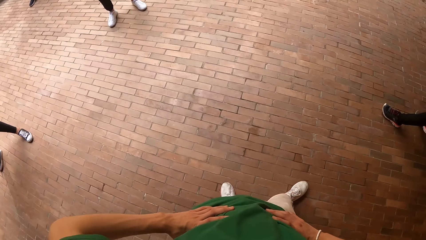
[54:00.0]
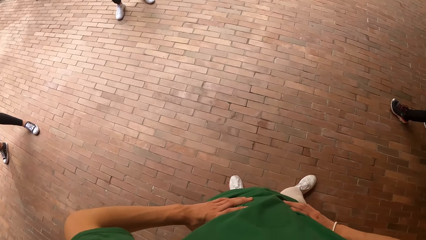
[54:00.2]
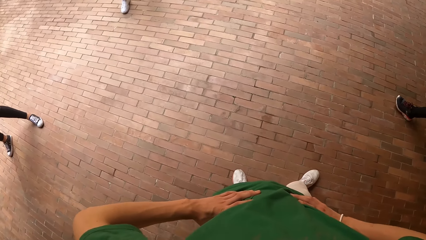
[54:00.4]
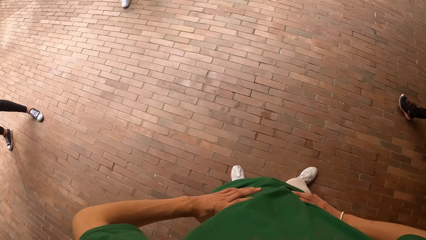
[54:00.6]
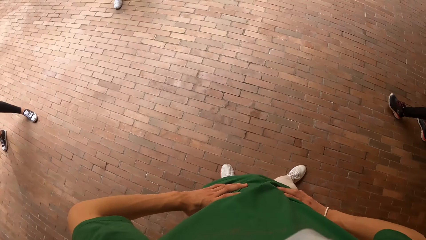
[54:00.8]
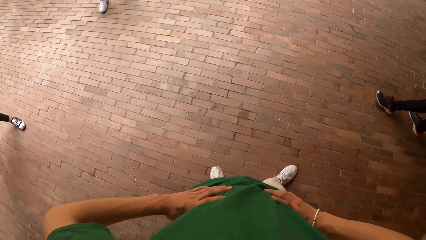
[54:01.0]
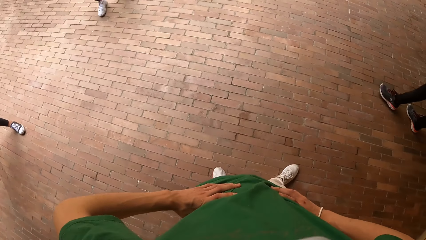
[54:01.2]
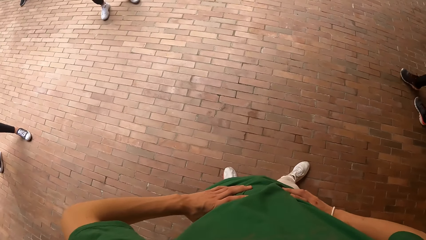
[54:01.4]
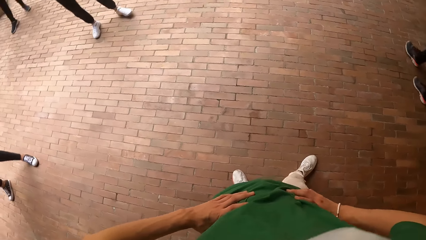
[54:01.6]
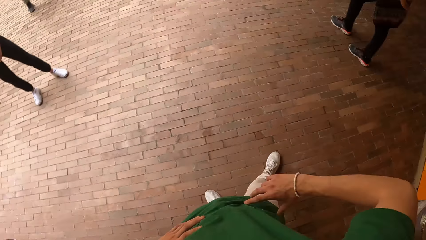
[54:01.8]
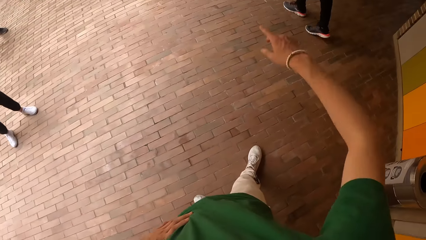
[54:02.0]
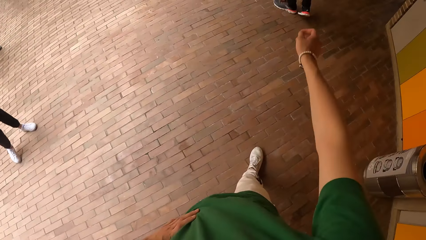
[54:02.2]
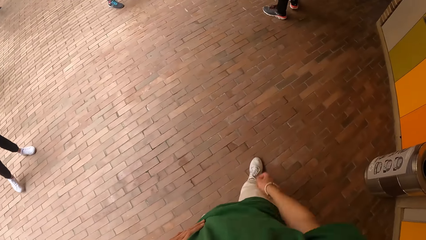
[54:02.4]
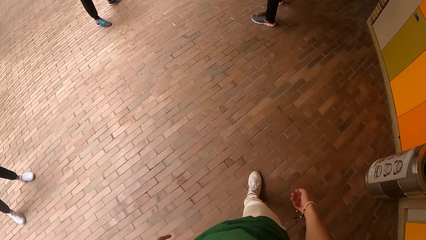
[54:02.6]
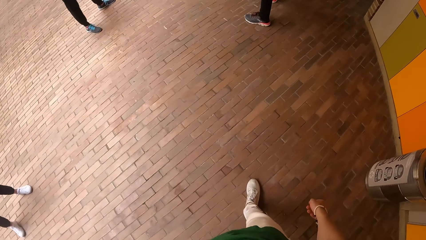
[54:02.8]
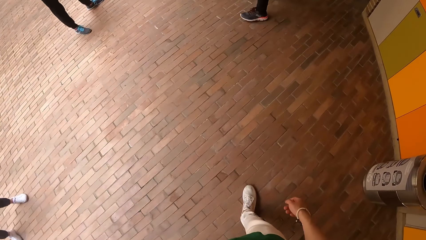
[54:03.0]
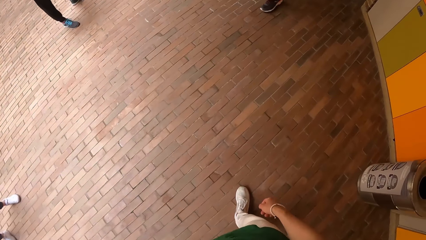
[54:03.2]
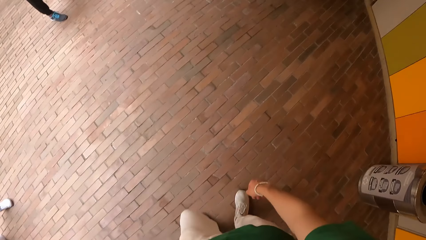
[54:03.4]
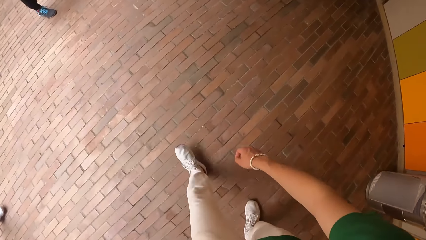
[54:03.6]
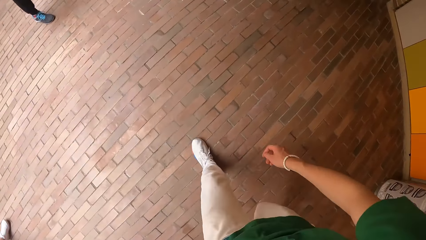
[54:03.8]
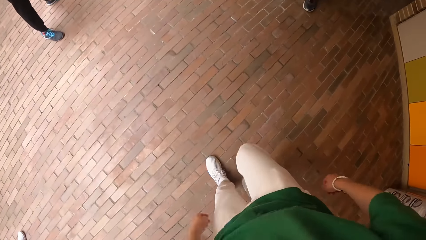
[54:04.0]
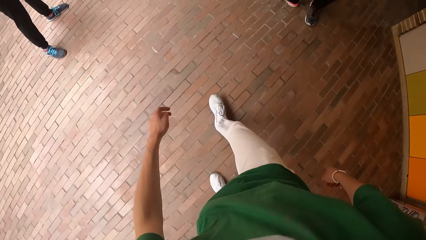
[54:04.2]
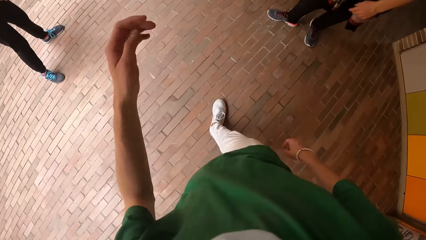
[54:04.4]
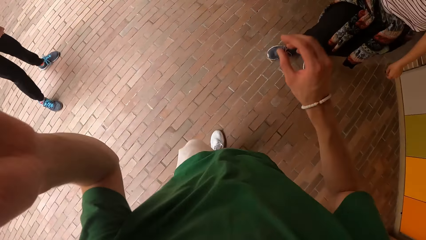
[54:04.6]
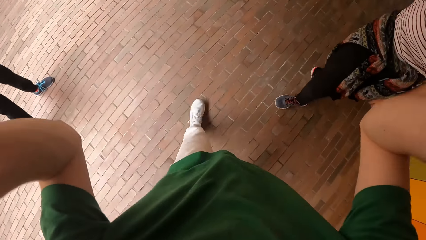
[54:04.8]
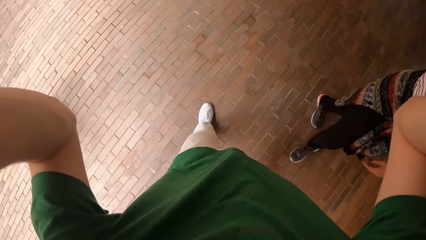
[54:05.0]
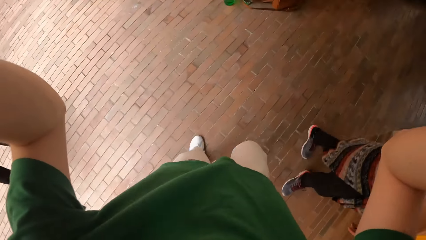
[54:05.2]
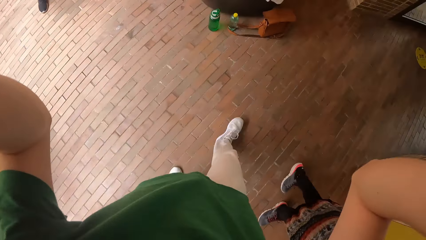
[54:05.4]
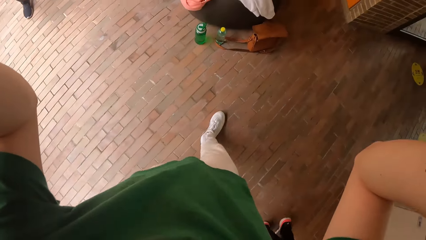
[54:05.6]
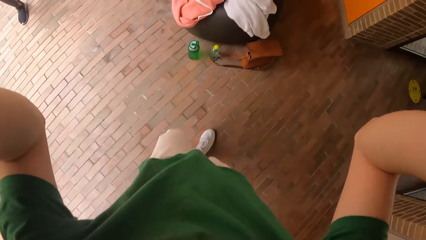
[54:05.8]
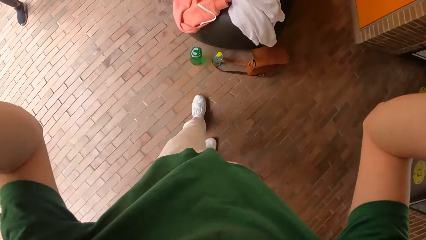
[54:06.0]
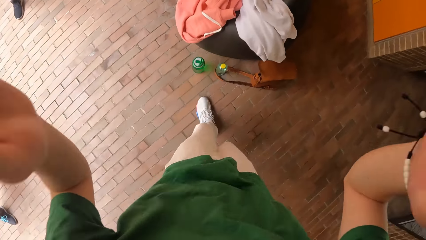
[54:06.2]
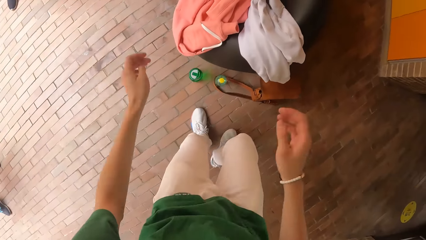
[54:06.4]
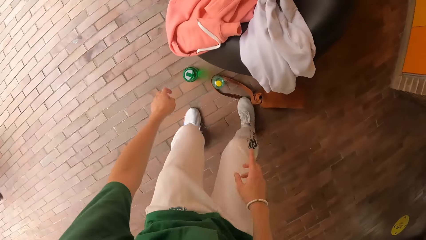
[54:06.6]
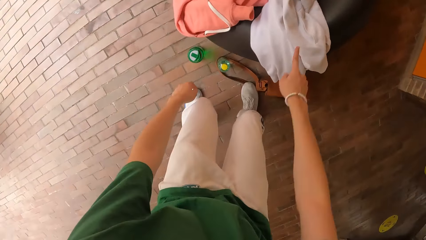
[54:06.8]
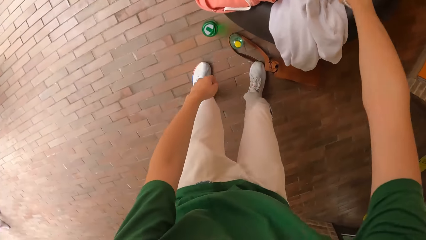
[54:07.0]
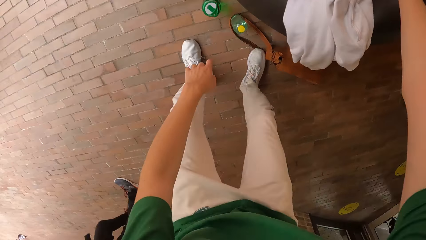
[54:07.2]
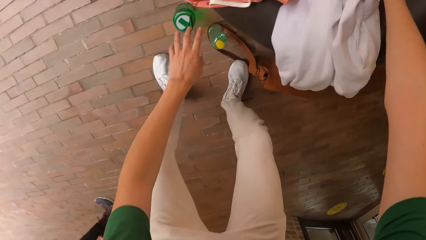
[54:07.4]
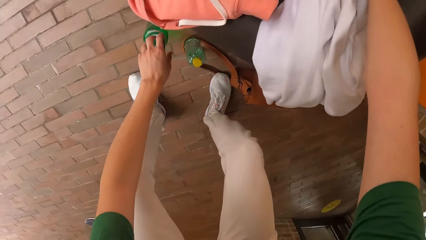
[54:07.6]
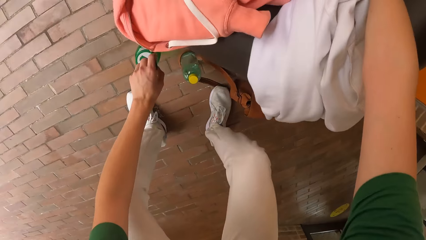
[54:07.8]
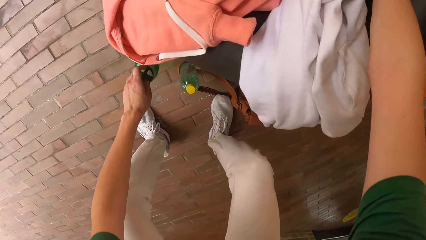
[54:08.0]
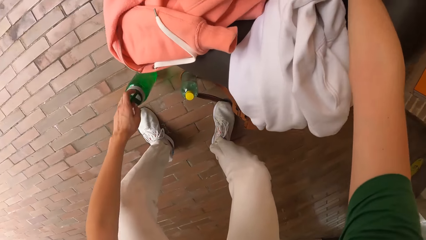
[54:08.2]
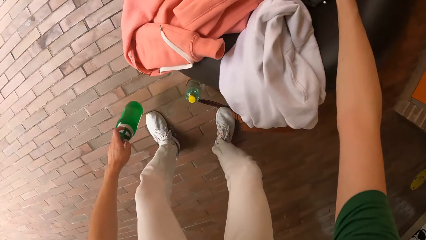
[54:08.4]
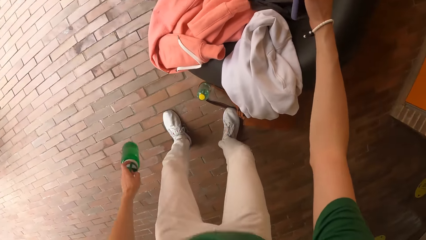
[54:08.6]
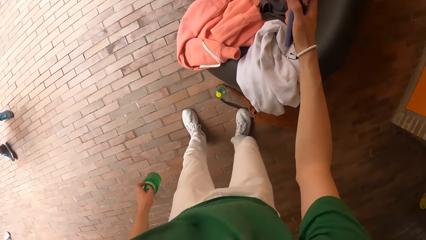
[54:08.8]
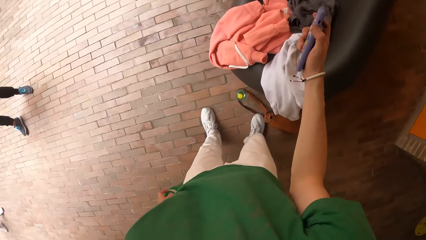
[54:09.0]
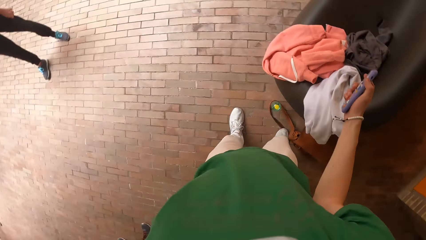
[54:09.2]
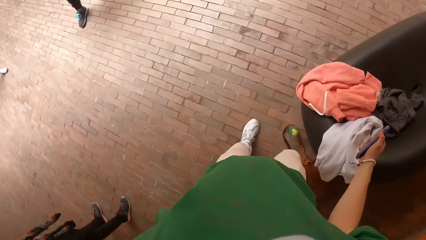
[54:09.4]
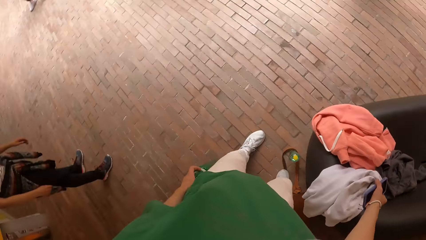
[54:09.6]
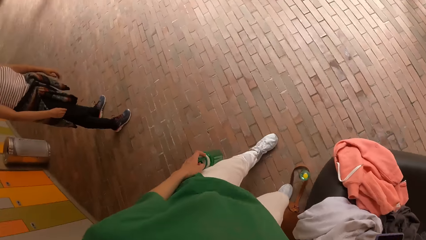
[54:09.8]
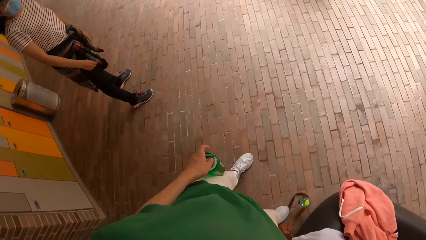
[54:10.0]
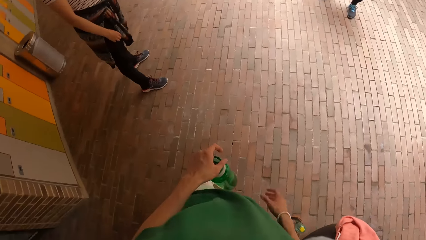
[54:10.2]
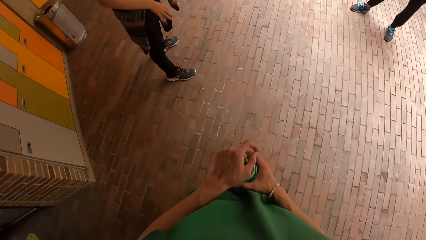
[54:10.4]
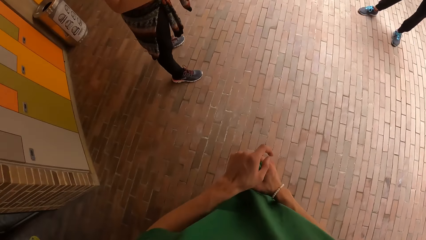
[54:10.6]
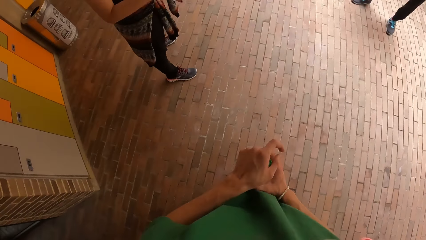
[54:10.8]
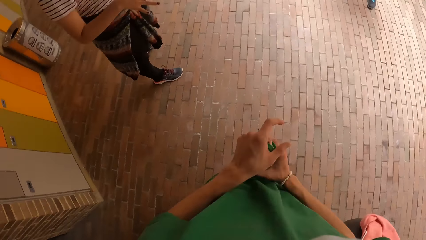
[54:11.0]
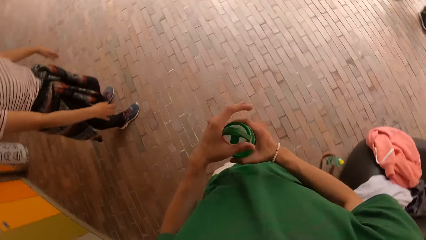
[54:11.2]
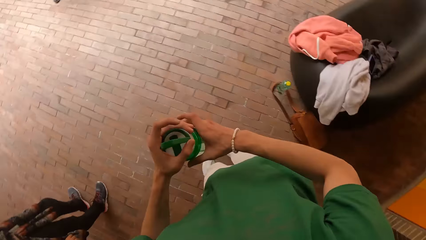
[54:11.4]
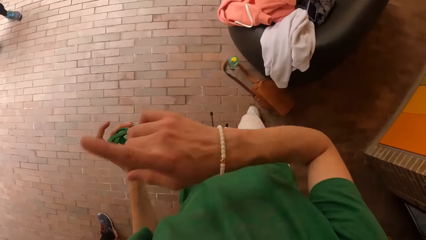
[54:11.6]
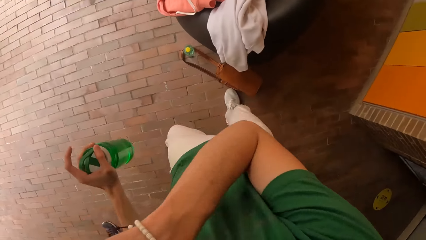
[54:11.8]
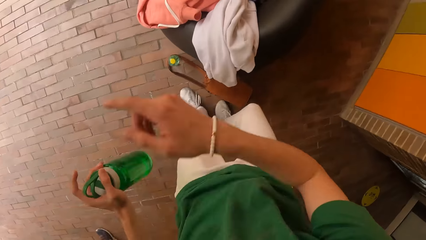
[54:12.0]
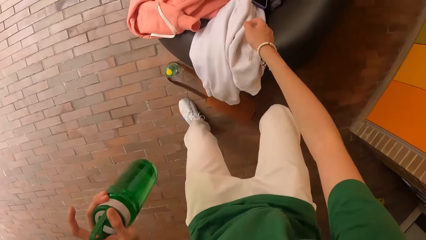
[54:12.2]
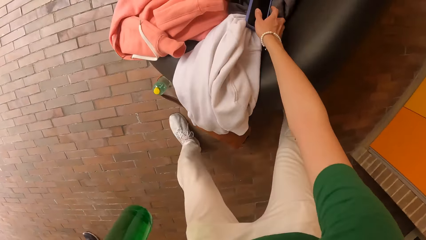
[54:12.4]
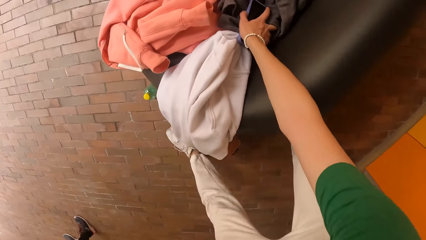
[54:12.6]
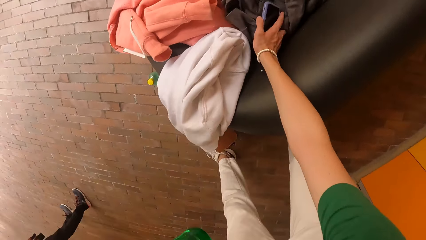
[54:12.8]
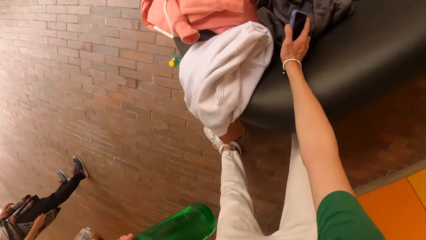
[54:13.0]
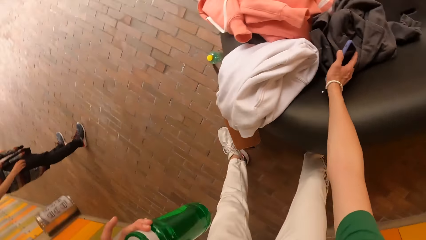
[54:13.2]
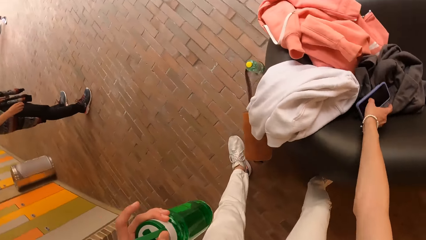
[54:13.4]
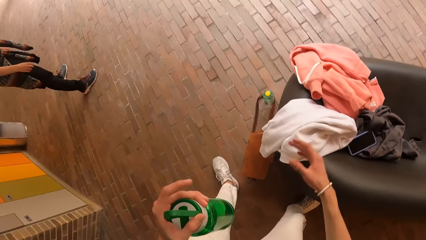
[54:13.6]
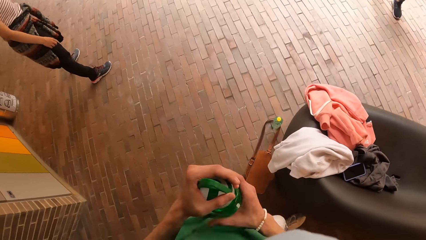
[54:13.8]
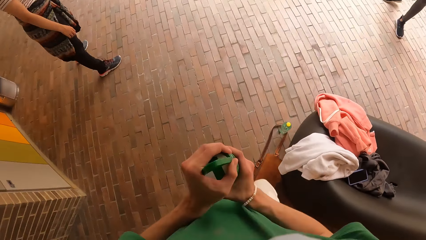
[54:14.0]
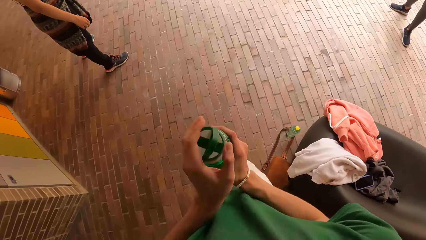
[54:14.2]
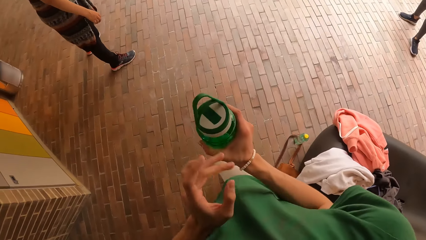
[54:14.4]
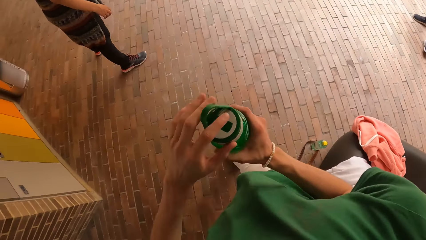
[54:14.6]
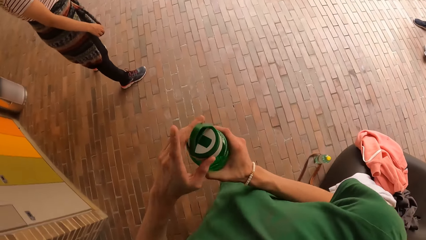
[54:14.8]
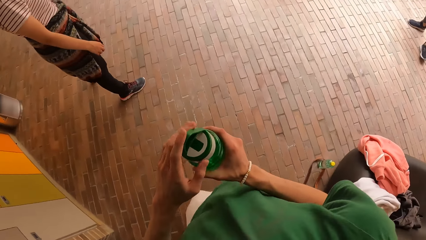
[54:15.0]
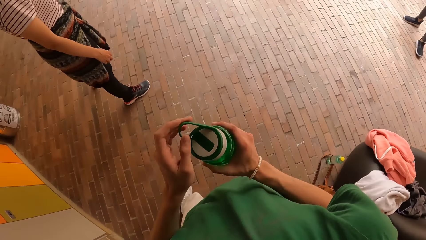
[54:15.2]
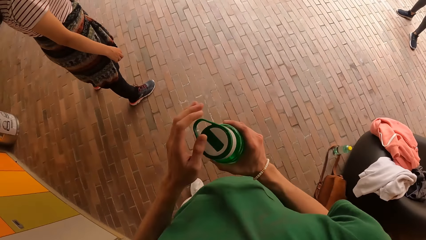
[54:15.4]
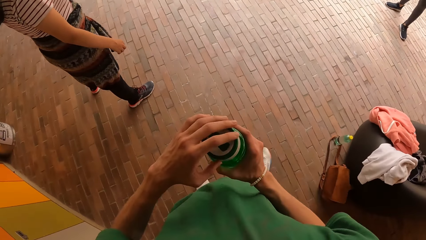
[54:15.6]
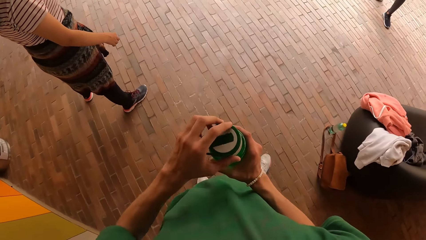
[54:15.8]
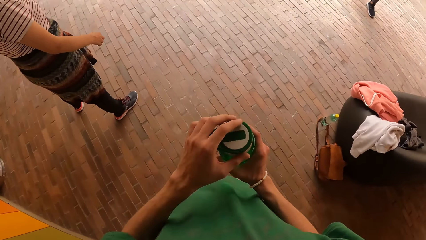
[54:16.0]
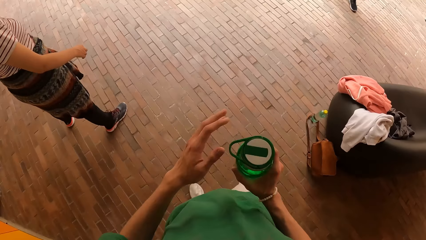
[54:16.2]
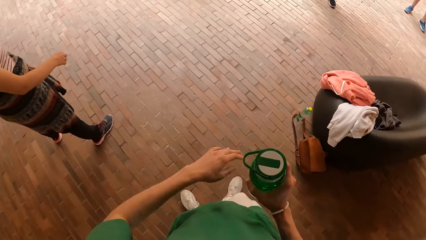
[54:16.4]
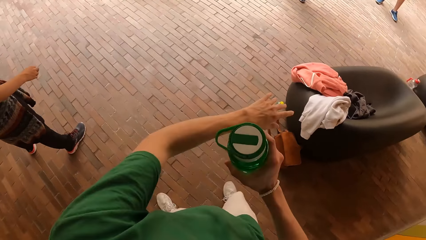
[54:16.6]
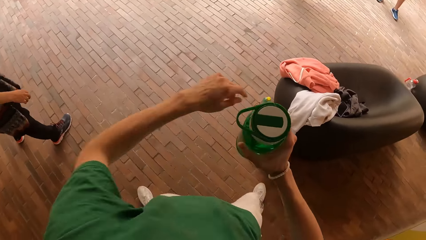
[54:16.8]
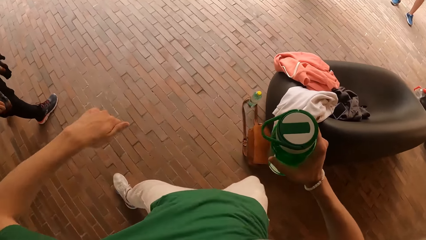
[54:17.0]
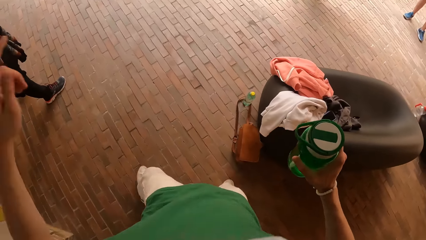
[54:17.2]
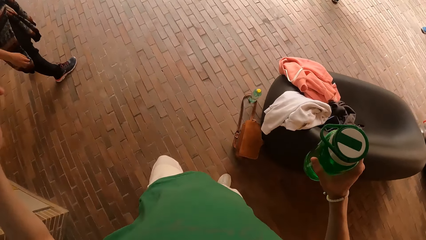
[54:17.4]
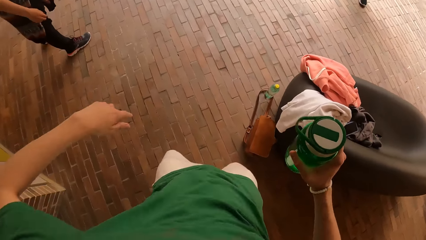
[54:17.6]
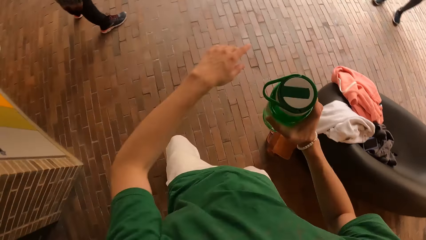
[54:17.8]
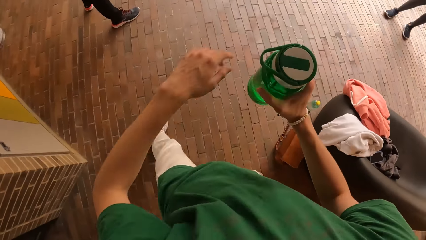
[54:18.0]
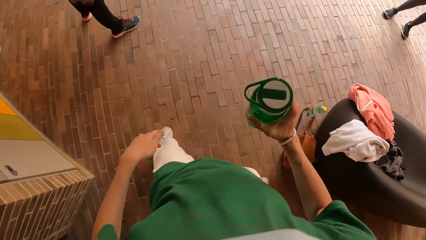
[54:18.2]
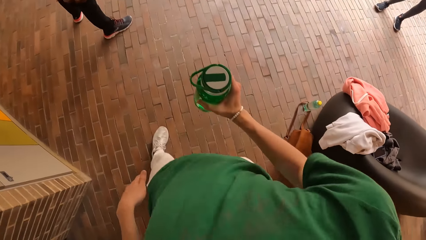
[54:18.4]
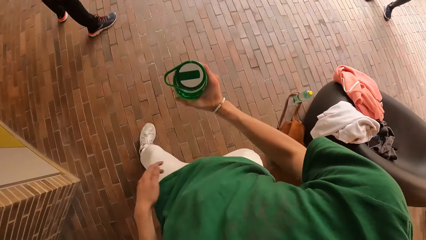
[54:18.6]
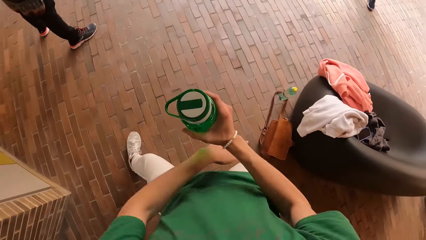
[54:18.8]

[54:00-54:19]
The camera wearer looks around and walks around. He picks up a water bottle from the floor with his left hand. He picks up the phone from the chair with his right hand. He drops the phone on the chair with his right hand. He holds the water bottle with both hands. He picks up the phone from the chair with his right hand. He looks around. He puts the phone down. He holds the water bottle with both hands. He opens the water bottle. He dances in a dance hall.
